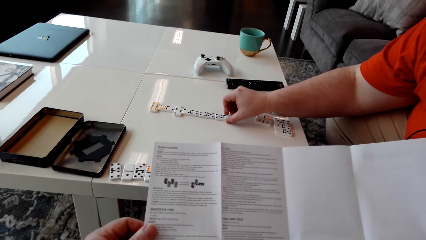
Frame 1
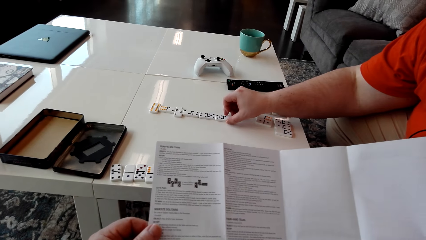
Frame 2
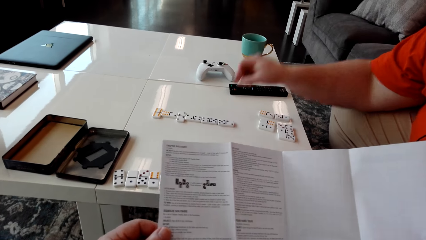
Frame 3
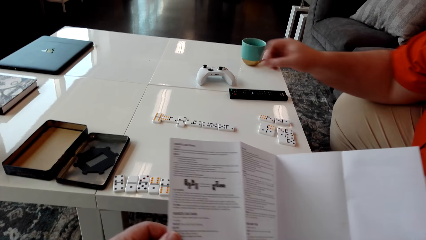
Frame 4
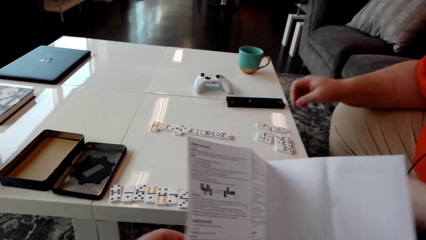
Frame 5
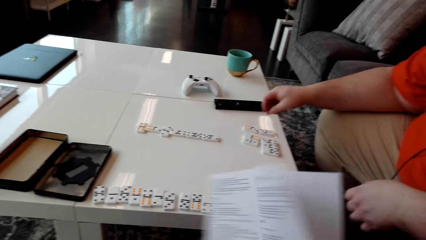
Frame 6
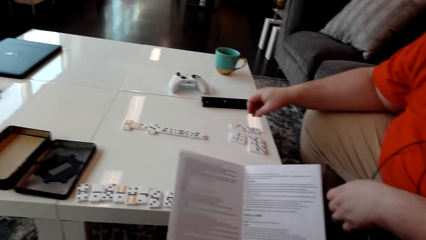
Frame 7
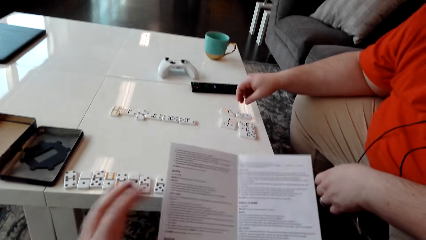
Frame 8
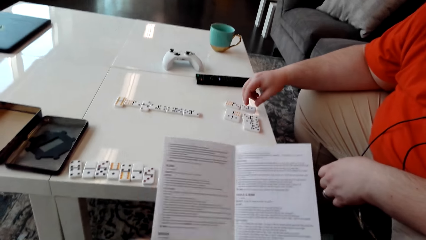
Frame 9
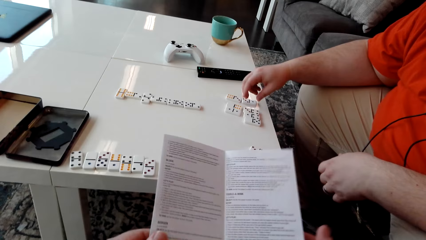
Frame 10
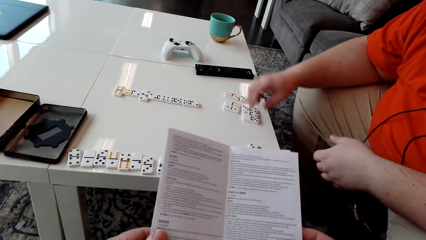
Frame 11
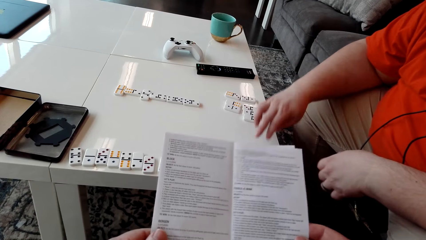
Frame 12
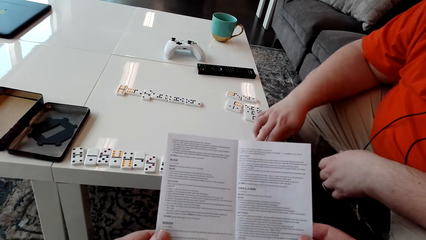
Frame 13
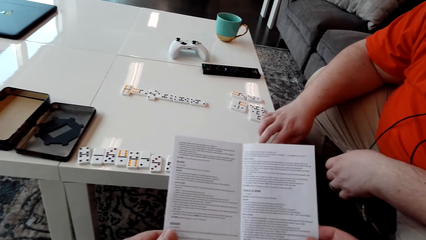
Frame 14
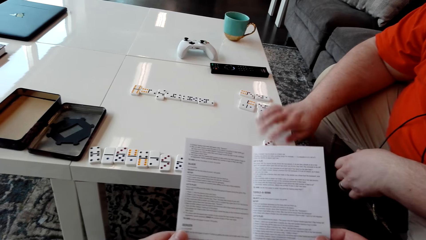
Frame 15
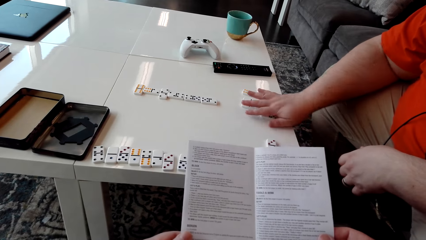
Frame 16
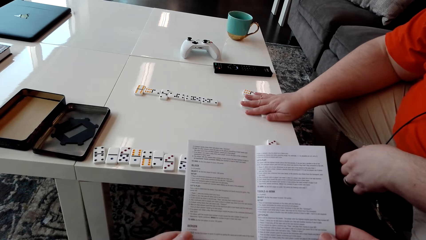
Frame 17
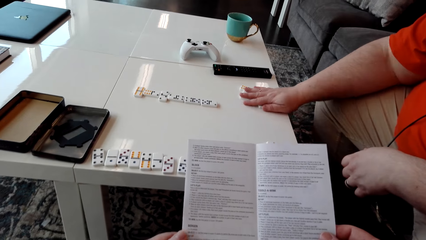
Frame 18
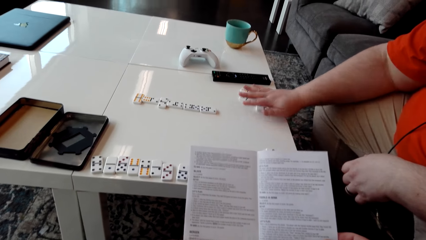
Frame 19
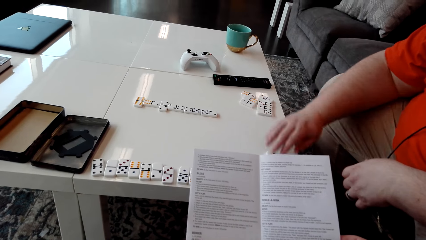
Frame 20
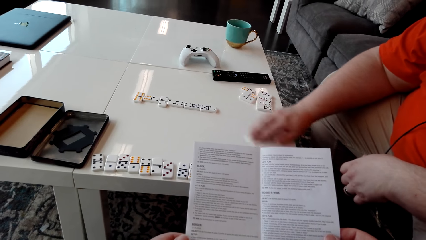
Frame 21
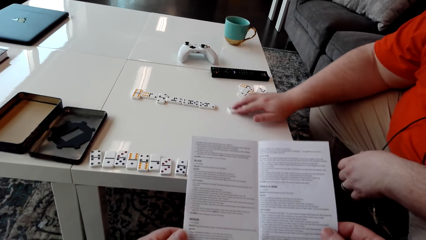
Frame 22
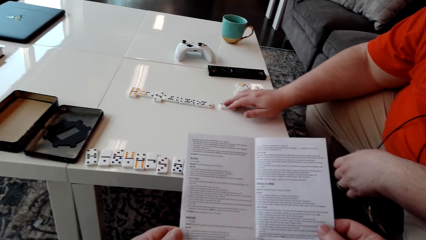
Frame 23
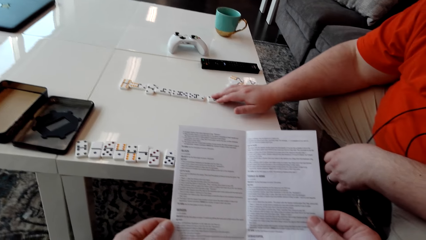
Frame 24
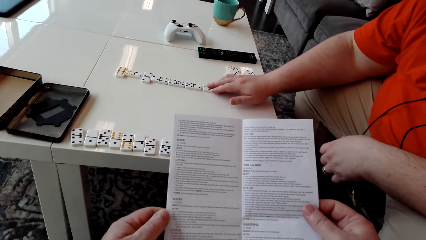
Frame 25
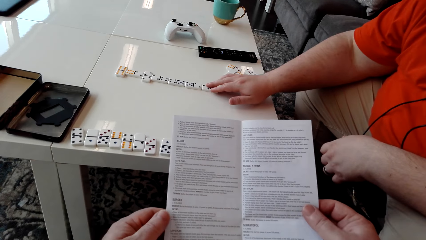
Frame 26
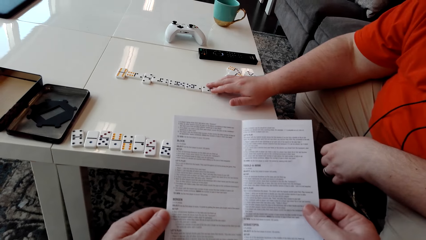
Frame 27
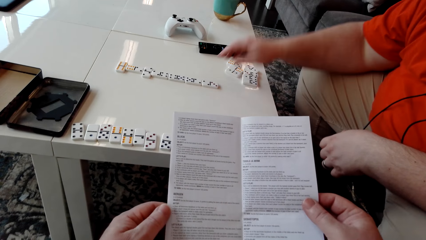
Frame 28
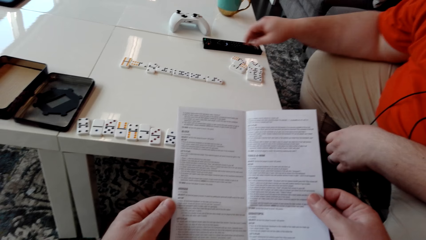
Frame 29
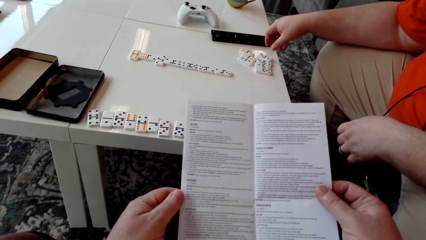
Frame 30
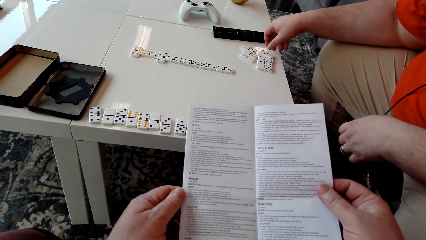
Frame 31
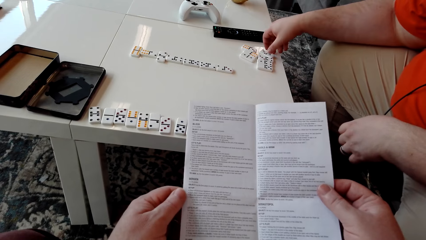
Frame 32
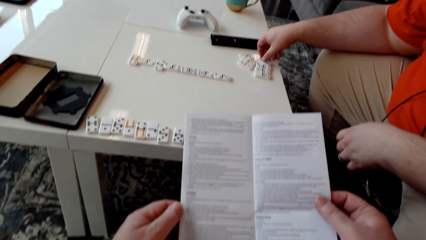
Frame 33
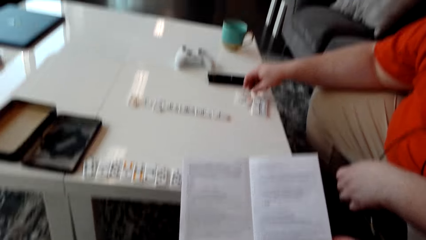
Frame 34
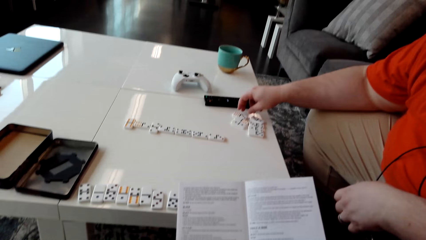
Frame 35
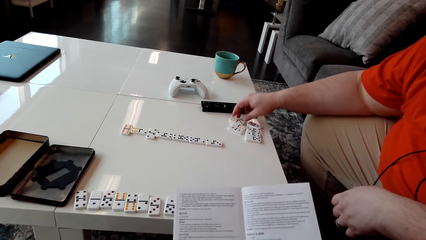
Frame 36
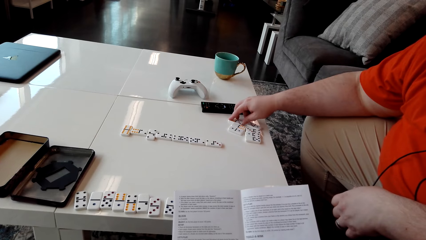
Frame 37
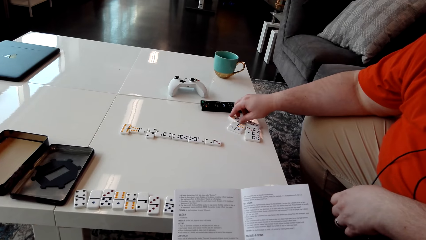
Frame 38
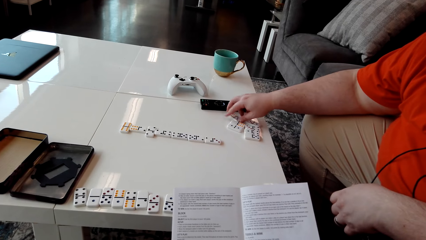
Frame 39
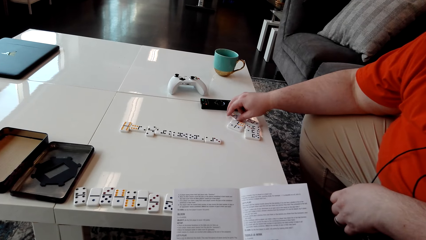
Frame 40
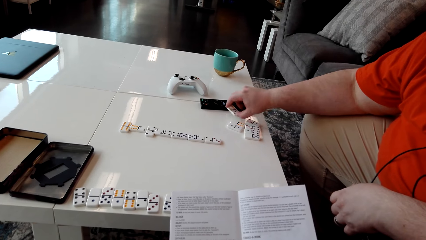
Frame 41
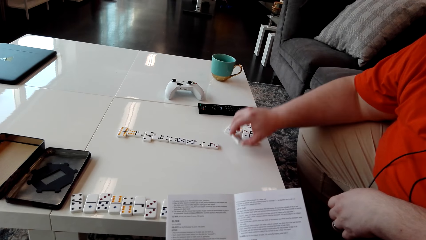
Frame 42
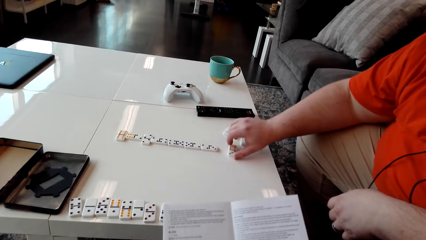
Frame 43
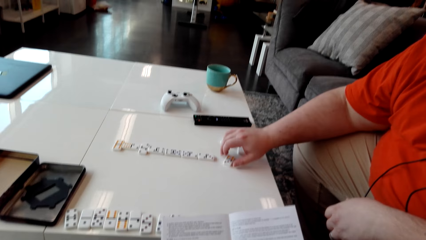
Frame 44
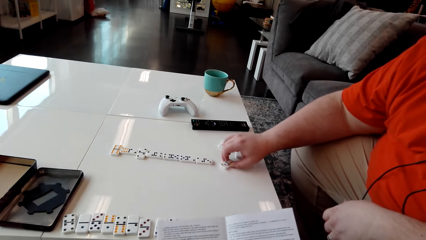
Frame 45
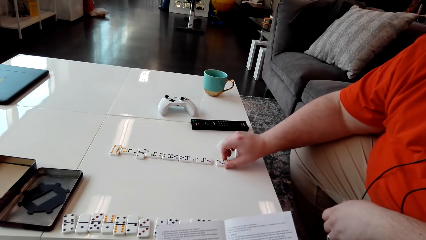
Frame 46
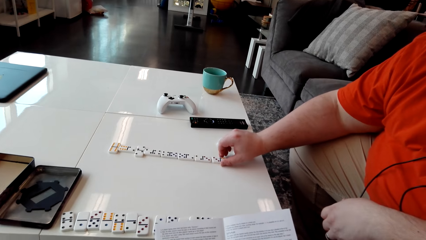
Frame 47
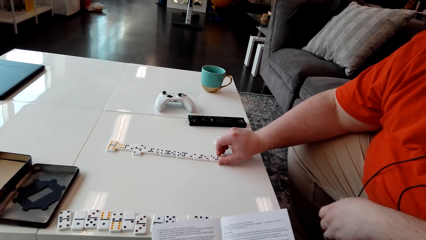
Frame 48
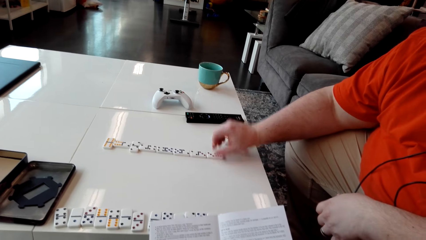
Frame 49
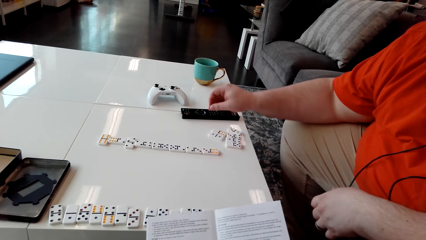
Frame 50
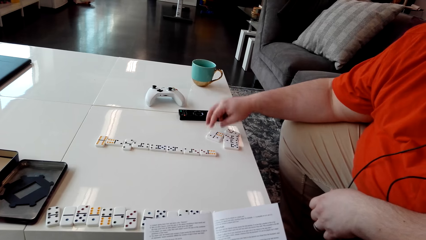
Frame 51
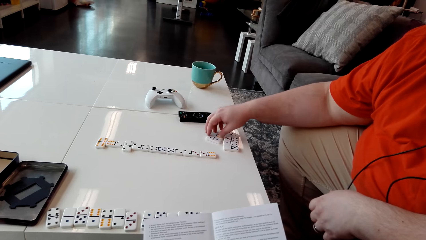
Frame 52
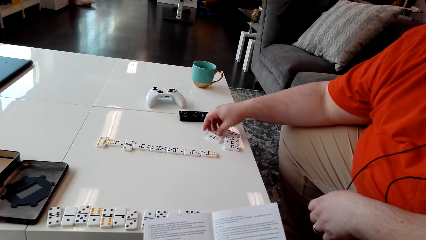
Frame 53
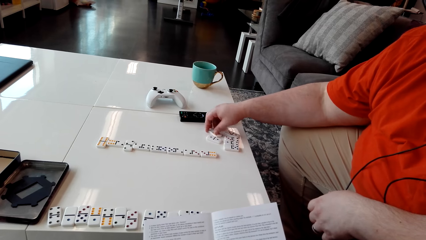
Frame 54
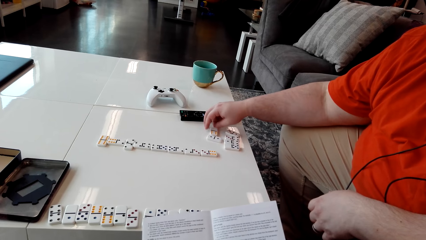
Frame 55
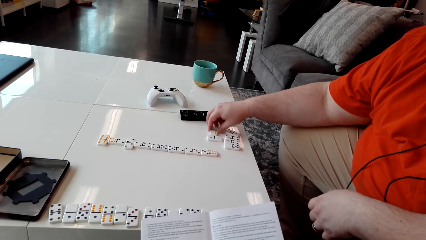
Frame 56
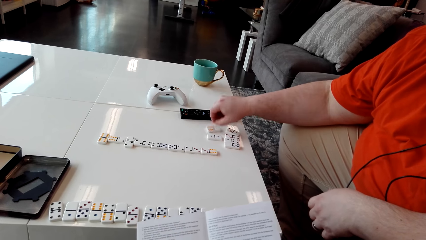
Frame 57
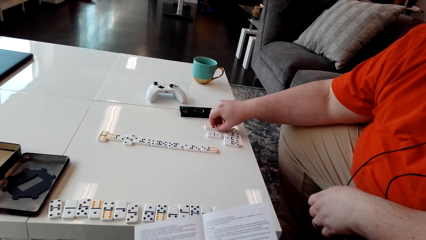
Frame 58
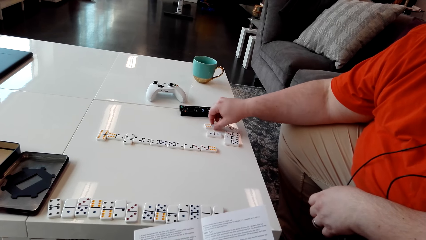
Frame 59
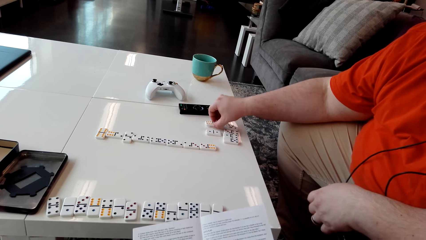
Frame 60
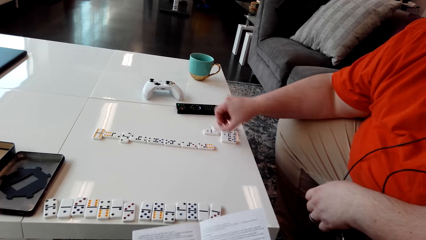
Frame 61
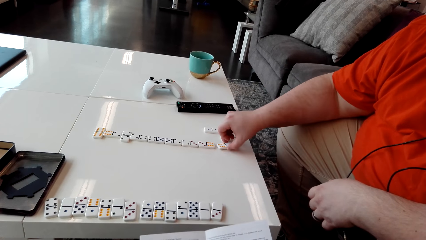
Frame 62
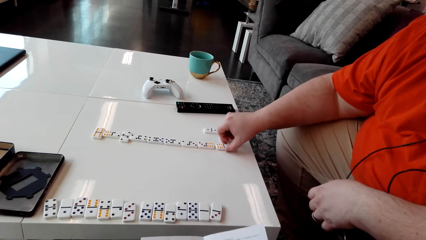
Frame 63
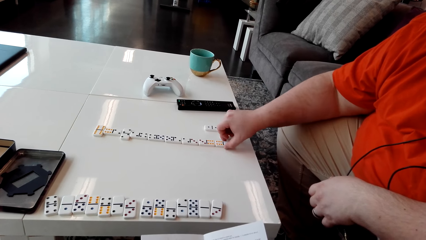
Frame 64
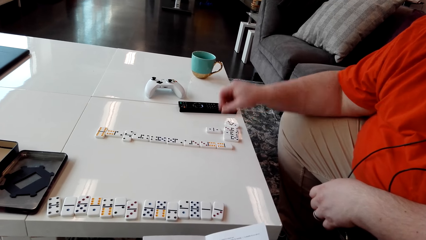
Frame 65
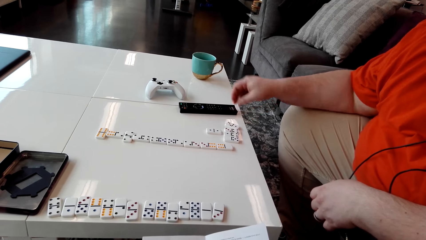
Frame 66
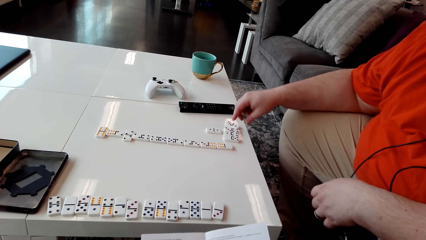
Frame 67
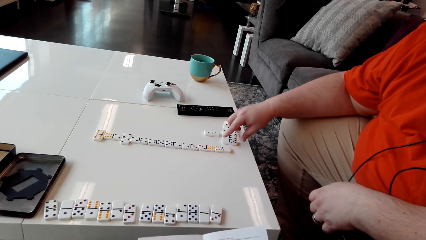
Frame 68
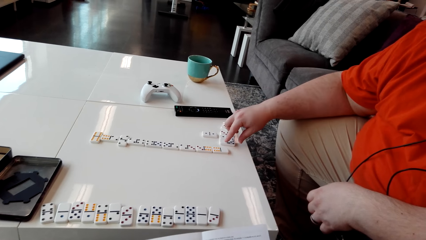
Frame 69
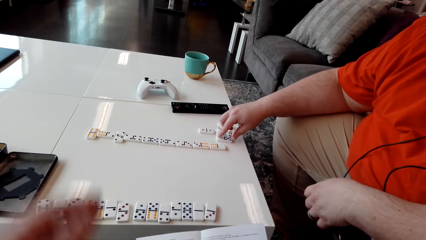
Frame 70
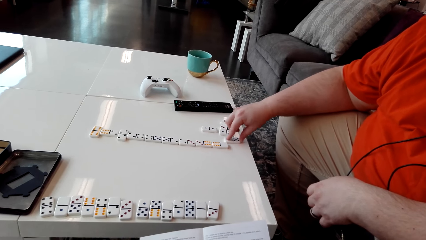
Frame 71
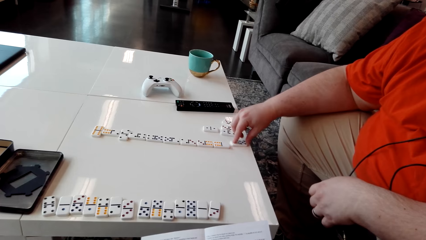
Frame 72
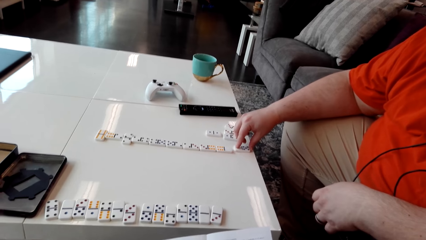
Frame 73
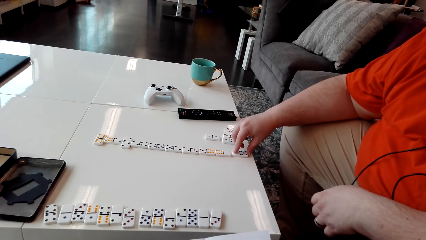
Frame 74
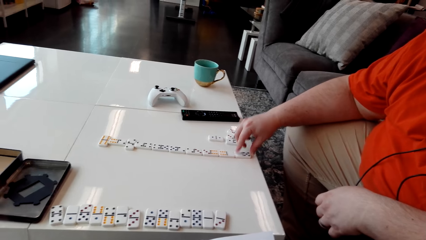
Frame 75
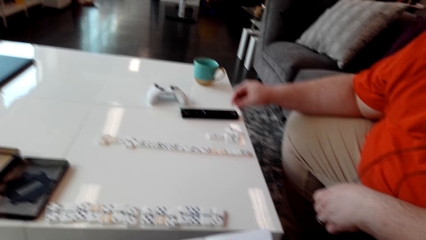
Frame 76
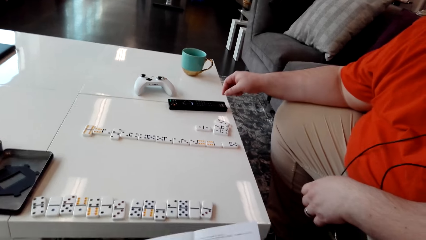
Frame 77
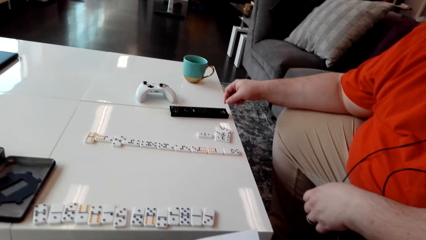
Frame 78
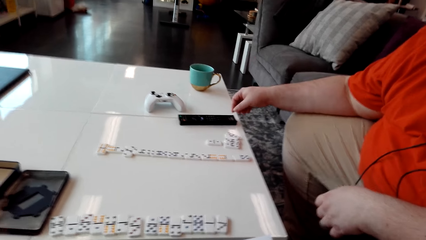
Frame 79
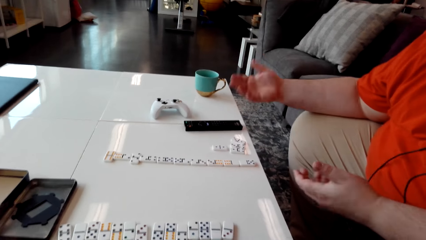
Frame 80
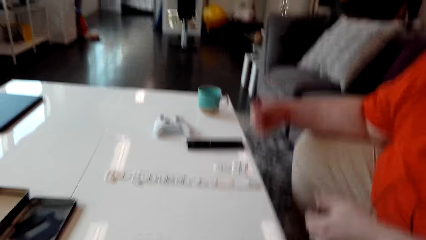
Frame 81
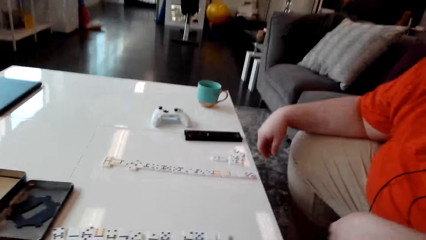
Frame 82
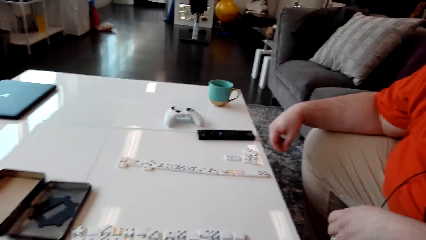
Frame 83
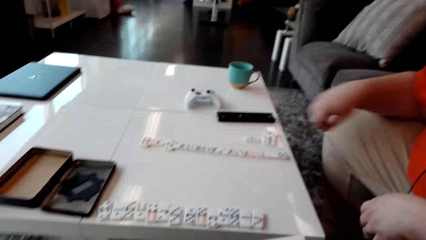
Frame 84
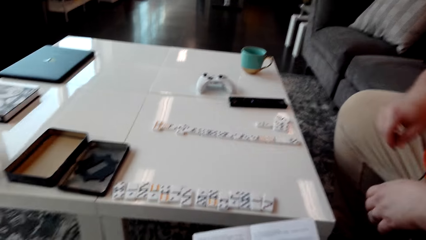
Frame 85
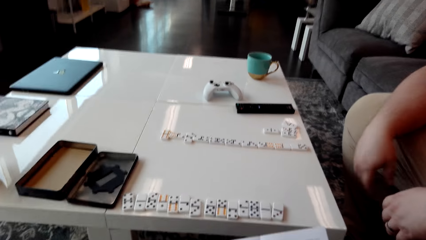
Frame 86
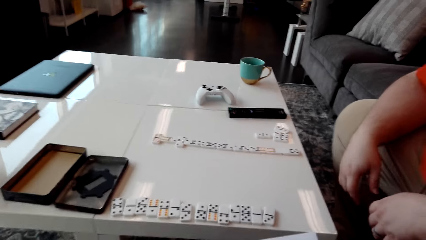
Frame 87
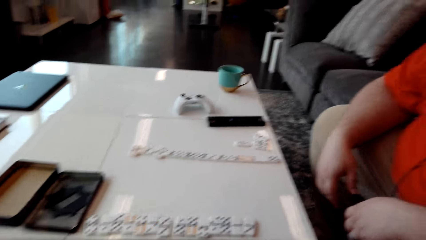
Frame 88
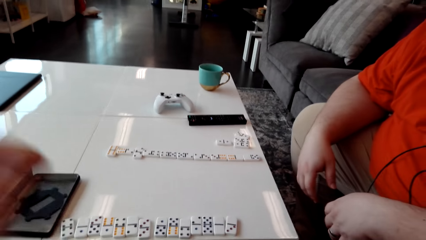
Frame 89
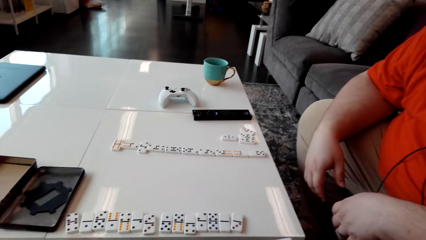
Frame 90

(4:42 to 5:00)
The camera wearer flips the booklet manual. They close the pamphlet. They read the booklet manual. A man touches a domino piece. The man moves domino pieces on the table and drags a domino tile. He picks up a domino piece and places the domino piece on the table. He rotates a domino piece on the table. He picks up the domino piece and places the domino piece on the table. He moves a domino piece on the table. The camera wearer moves the left hand. They fix the camera.
